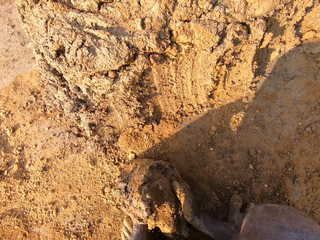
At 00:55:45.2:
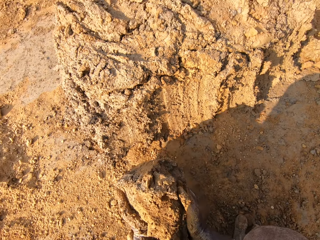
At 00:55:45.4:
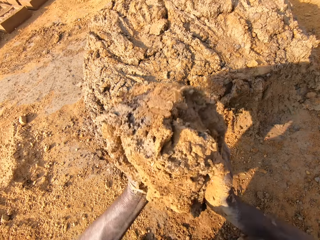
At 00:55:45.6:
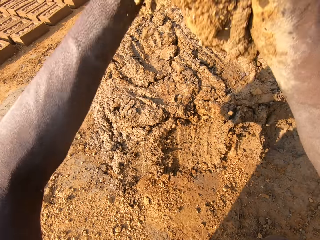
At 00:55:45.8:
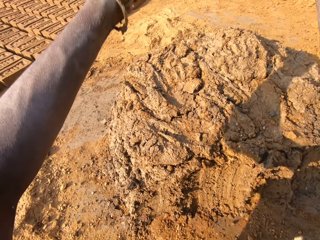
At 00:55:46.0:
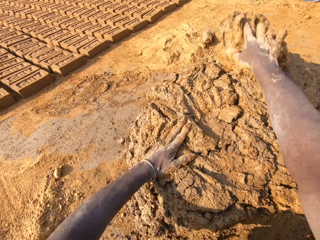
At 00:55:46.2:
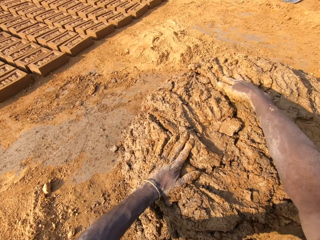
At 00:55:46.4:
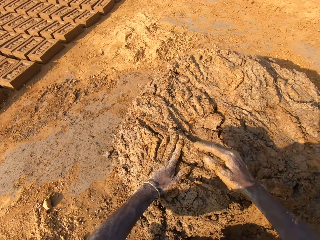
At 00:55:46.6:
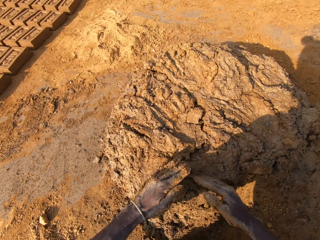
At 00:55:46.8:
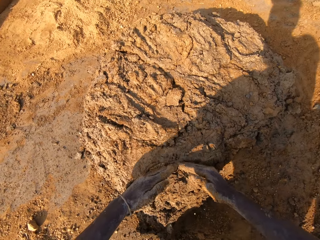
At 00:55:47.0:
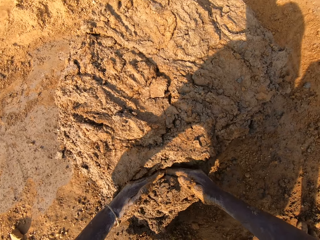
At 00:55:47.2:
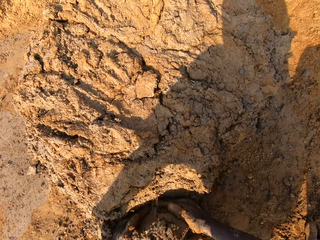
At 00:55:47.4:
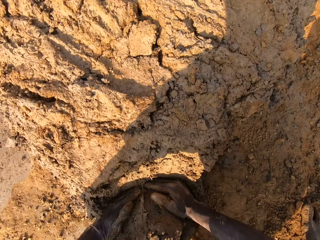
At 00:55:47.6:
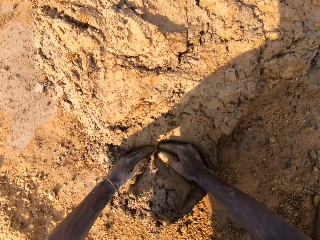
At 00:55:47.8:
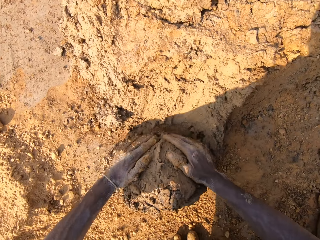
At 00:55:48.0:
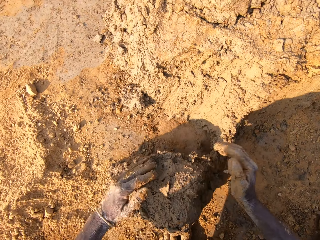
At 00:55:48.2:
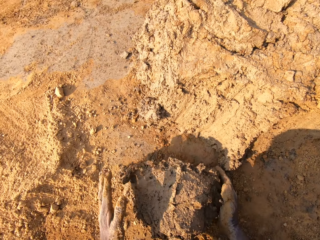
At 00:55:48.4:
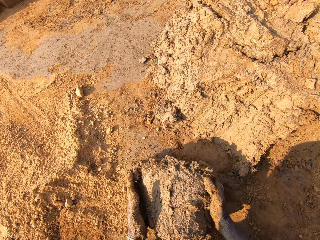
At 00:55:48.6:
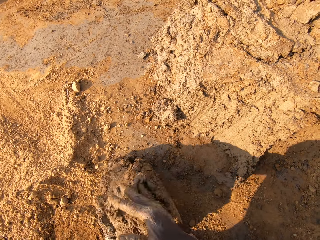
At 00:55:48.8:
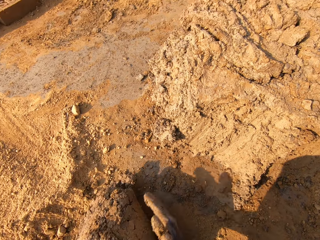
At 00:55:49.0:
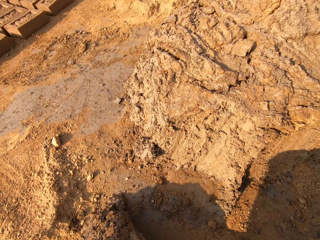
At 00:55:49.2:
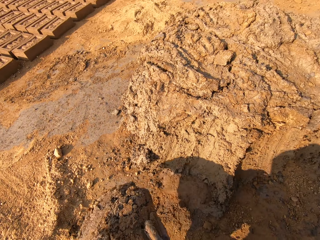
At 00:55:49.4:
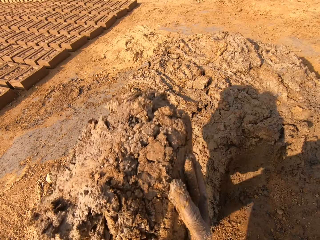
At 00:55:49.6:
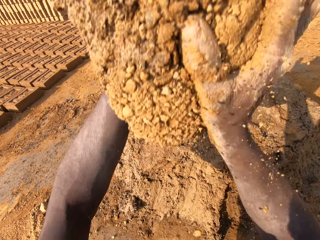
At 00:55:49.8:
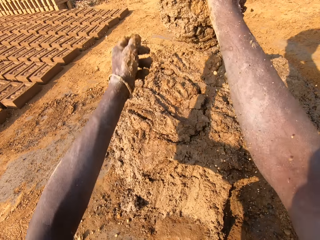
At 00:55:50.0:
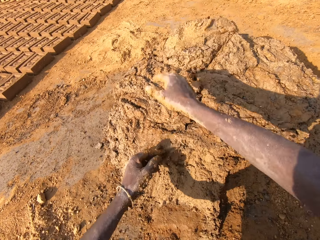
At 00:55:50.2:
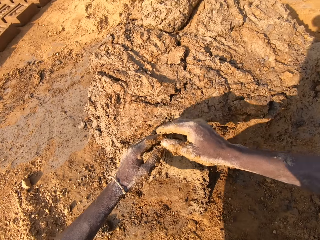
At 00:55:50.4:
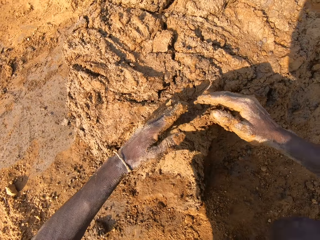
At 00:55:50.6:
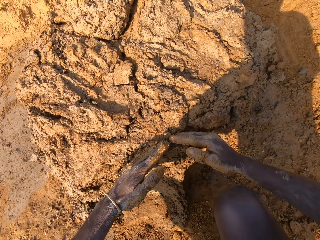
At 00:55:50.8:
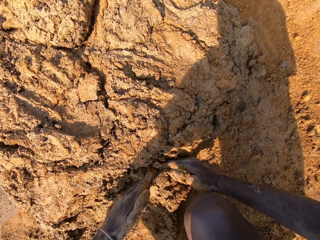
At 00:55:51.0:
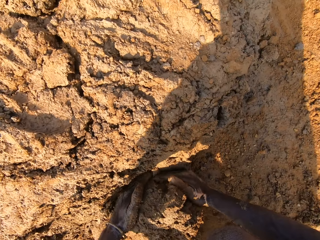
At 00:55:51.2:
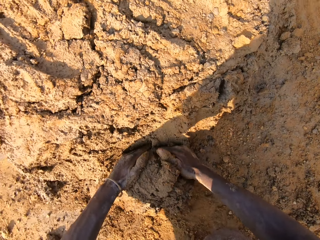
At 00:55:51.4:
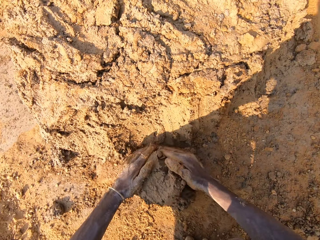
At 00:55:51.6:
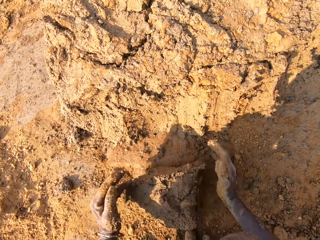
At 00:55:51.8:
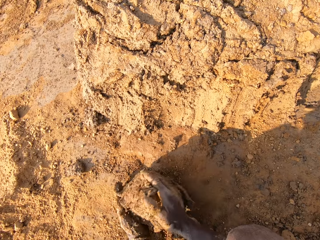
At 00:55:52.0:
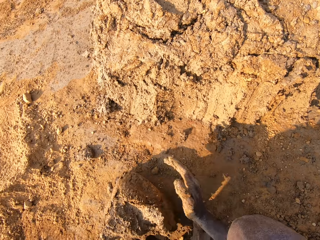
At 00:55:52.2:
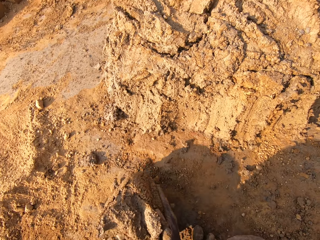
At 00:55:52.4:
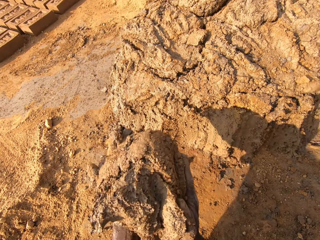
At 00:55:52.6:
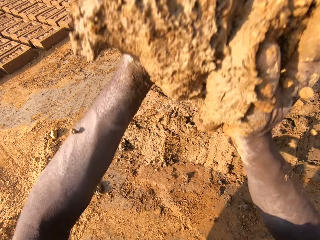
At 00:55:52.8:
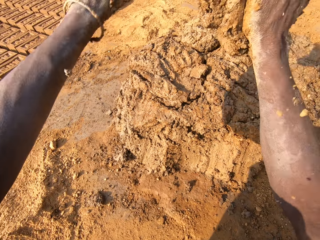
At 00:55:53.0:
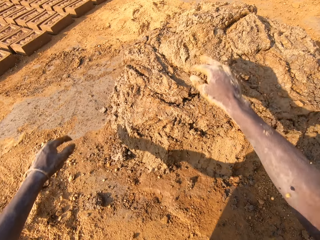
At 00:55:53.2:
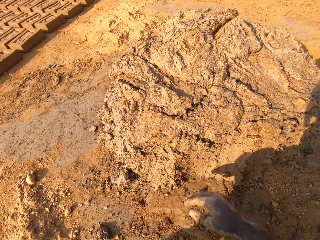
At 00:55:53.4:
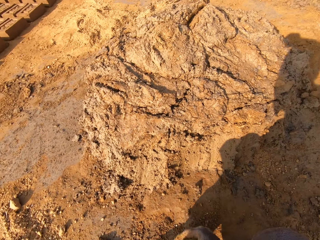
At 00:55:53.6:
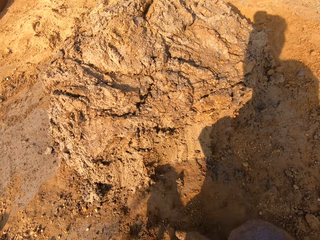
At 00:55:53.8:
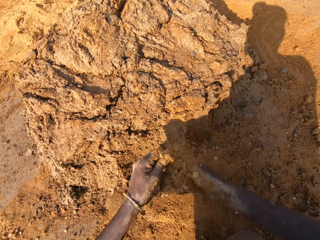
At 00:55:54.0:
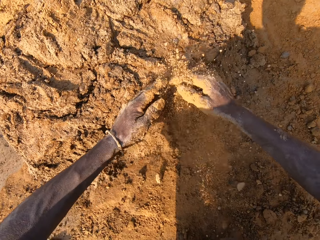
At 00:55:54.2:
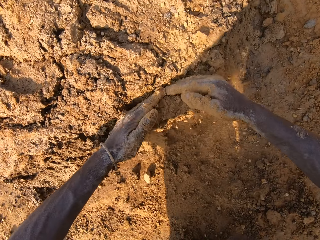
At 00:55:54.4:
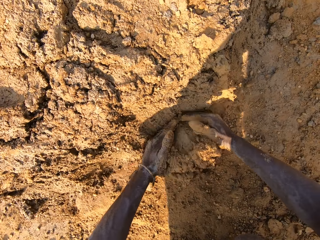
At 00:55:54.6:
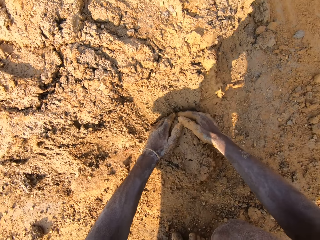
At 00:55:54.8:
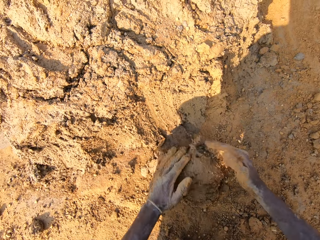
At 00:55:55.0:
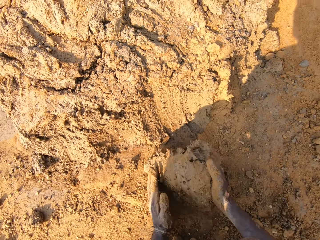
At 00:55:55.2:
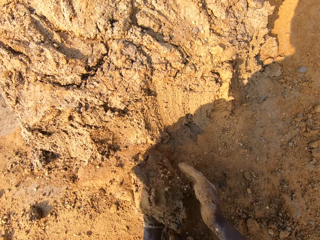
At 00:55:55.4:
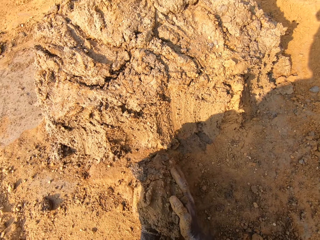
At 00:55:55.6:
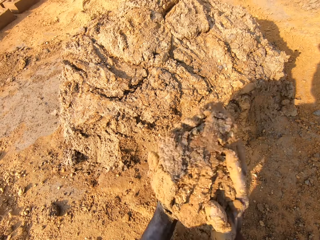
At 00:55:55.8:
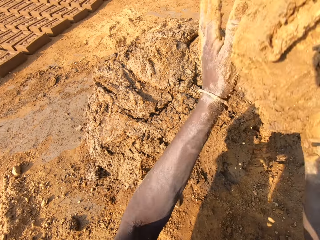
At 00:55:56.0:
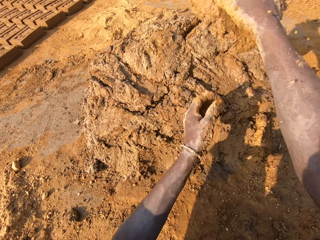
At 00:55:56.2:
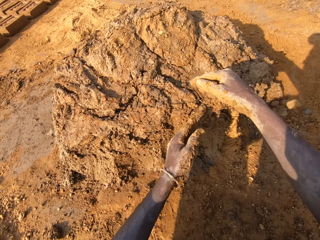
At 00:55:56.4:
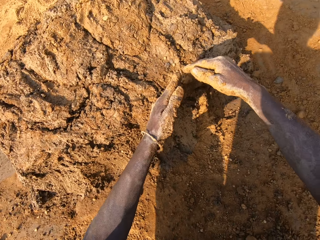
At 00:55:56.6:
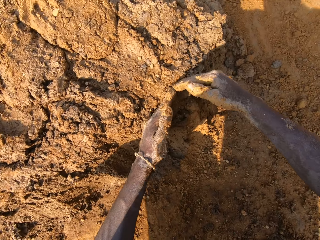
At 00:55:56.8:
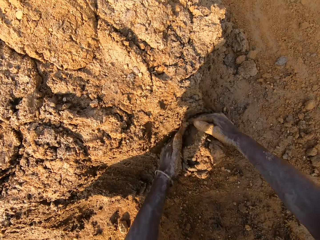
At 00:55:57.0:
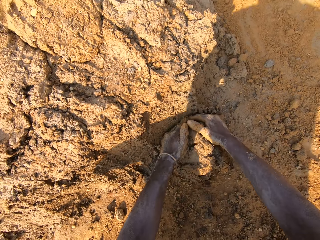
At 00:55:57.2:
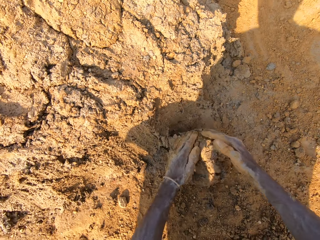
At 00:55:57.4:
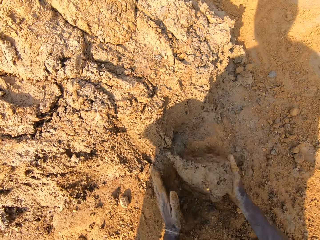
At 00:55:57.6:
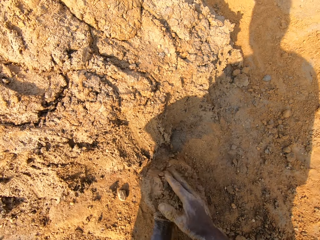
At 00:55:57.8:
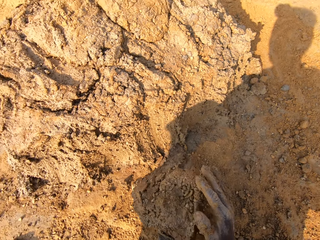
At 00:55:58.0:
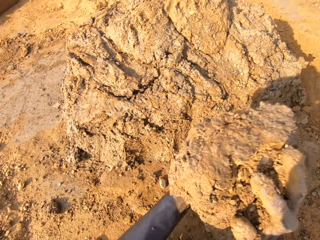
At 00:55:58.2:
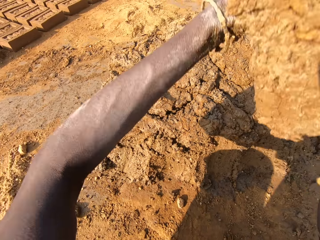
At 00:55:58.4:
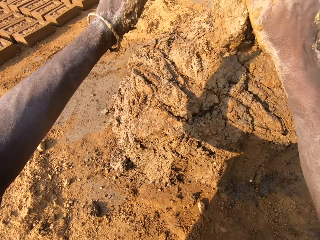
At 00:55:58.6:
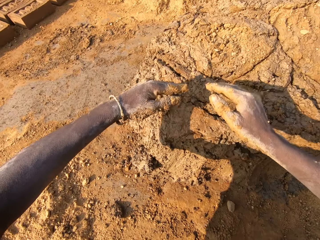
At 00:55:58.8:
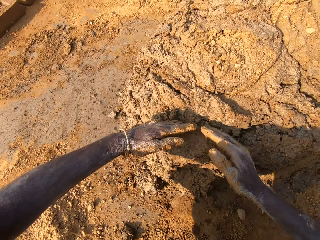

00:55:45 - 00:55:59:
The camera wearer picks up the mud. He throws the mortar on the pile of mortar. He cuts the mud with his hands. He scoops mortar from the pile of mortar on the ground. He throws the mortar on the pile of mortar. He cuts the mud with his hands. He scoops mortar from the pile of mortar on the ground. He throws the mortar on the pile of mortar. He cuts the mud with his hands. He scoops mortar from the pile of mortar on the ground. He throws the mortar on the pile of mortar. He scoops mortar from the pile of mortar on the ground. He cuts the mud with his hands.

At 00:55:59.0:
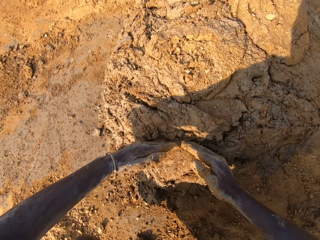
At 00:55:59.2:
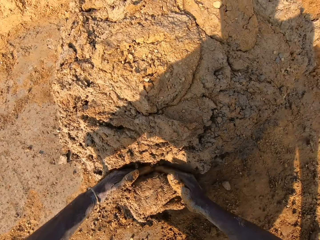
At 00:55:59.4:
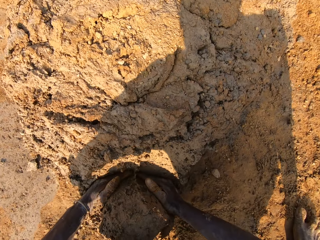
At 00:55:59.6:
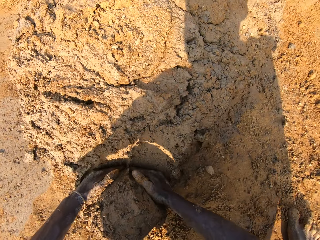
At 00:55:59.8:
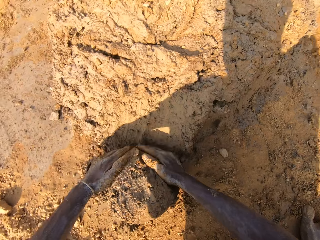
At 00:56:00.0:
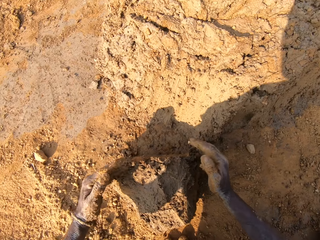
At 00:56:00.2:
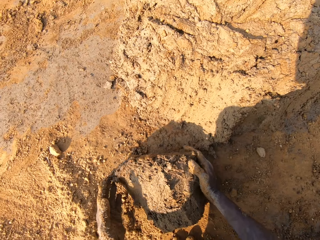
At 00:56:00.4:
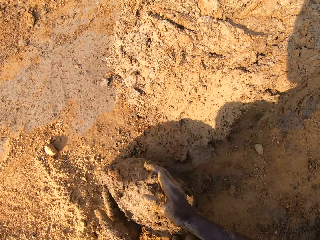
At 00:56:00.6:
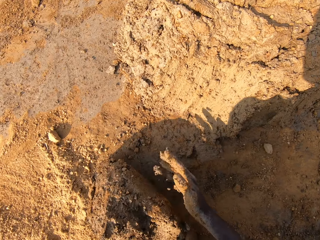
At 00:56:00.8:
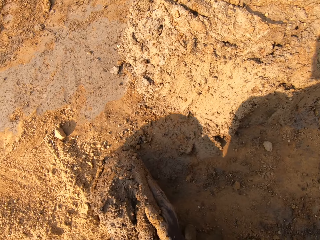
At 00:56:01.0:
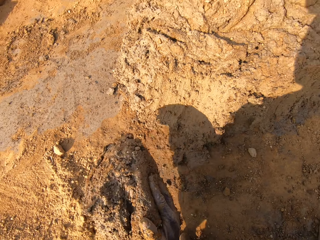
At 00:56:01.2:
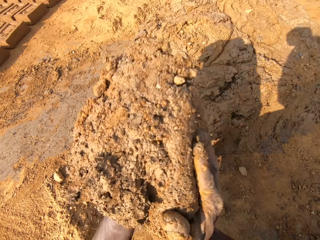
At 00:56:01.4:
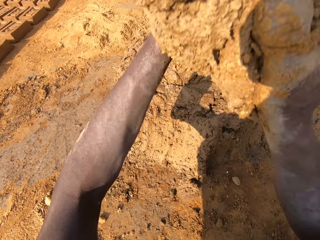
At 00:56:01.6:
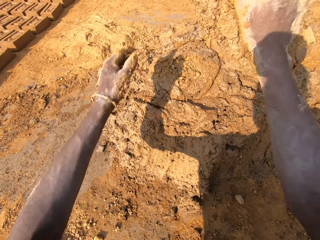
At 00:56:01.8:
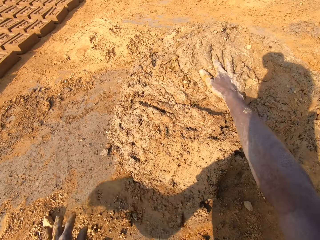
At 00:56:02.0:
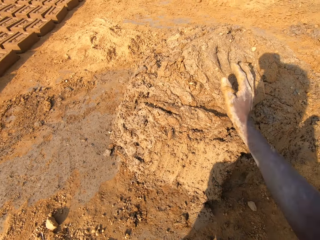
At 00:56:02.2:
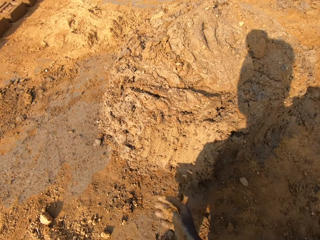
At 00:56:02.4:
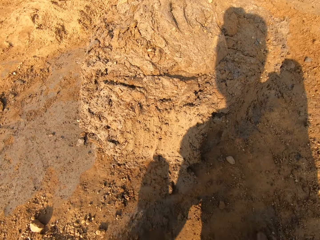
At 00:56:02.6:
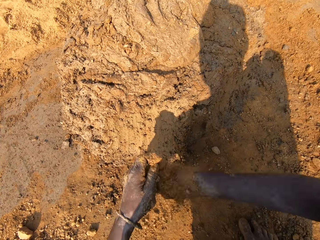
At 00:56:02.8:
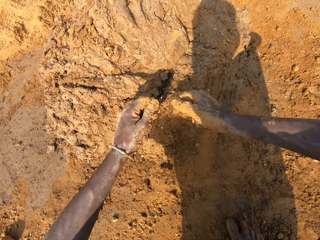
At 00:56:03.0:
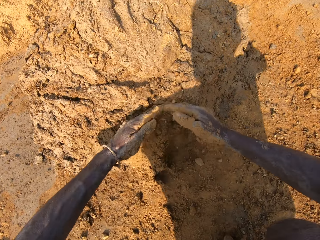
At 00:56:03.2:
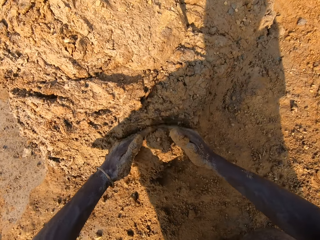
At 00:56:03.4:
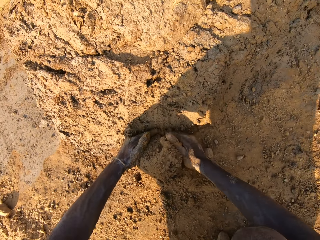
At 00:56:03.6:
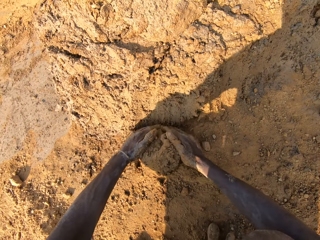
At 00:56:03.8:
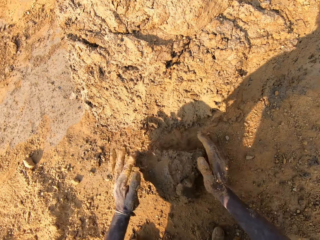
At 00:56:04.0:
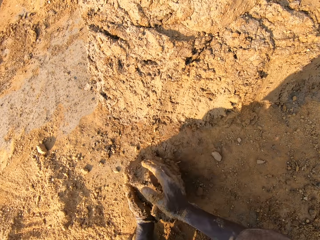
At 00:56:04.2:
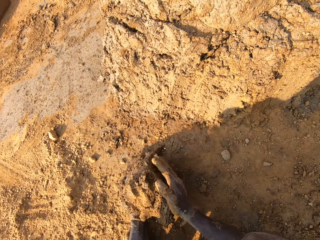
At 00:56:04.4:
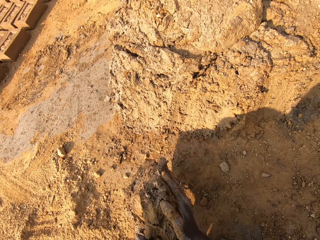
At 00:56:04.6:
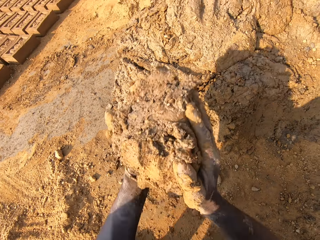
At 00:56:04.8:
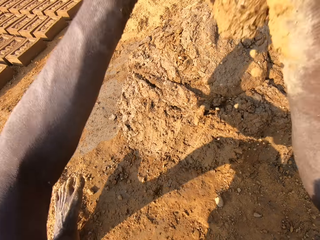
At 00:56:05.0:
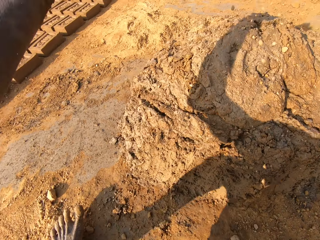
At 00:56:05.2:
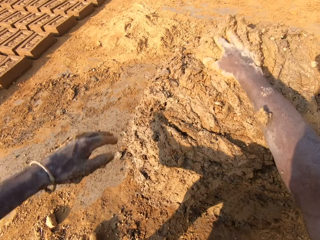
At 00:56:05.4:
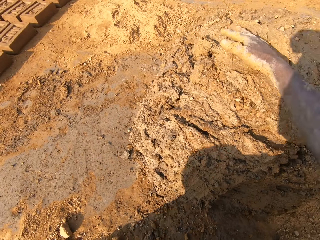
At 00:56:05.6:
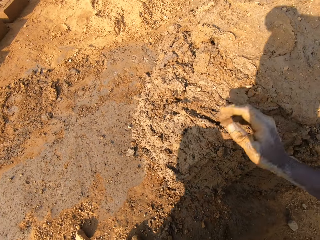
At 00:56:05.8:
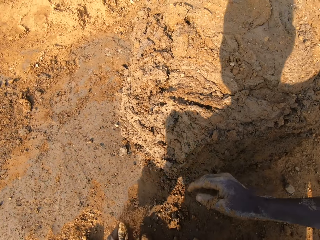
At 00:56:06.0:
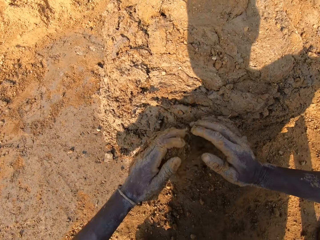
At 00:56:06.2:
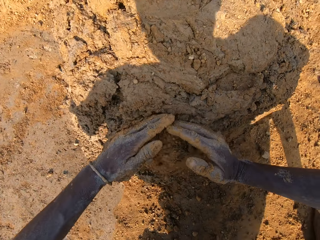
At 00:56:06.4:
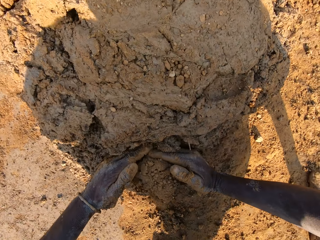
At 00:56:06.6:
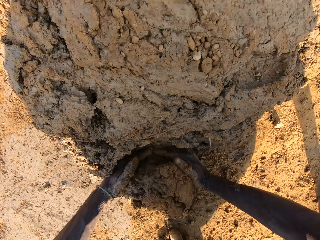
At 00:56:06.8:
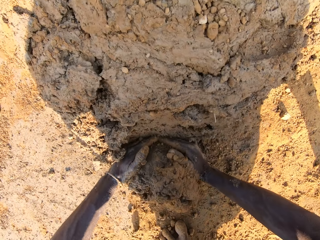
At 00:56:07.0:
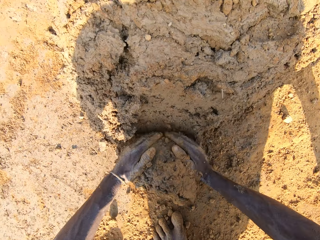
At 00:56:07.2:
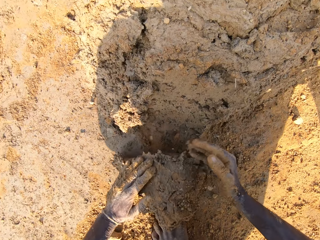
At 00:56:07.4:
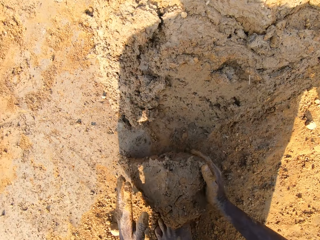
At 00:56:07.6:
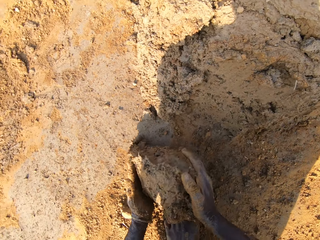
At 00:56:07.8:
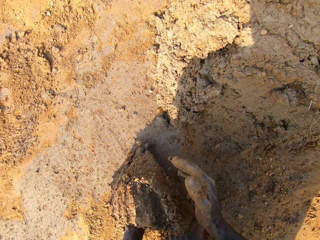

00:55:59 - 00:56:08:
The camera wearer throws the mortar on the pile of mortar. He cuts the mud with his hands. He scoops mortar from the pile of mortar on the ground. He throws the mortar on the pile of mortar. He cuts the mud with his hands. He scoops mortar from the pile of mortar on the ground. He throws the mortar on the pile of mortar. He cuts the mud with his hands. He scoops mortar from the pile of mortar on the ground.
